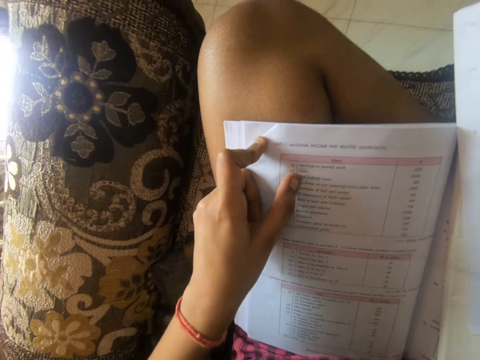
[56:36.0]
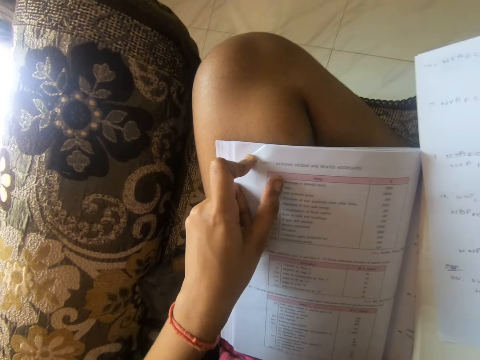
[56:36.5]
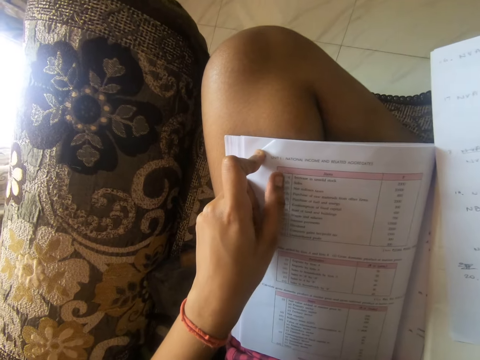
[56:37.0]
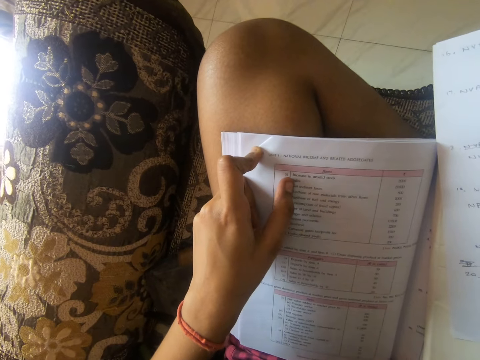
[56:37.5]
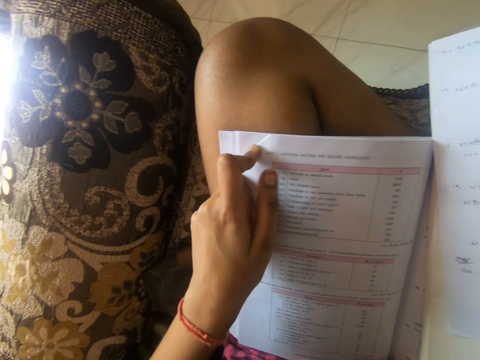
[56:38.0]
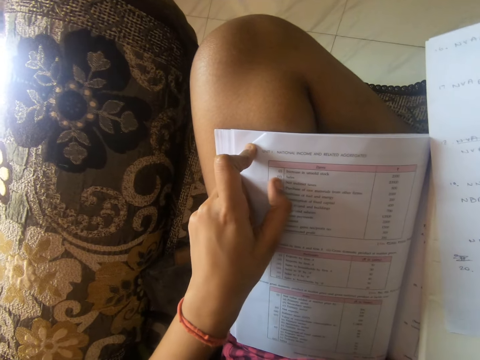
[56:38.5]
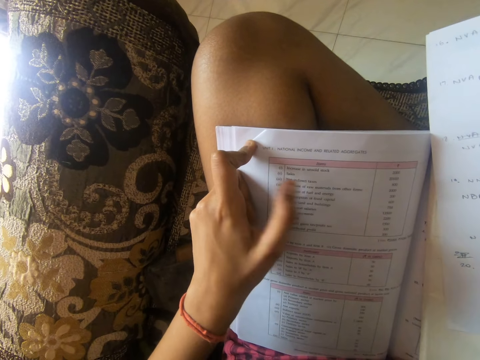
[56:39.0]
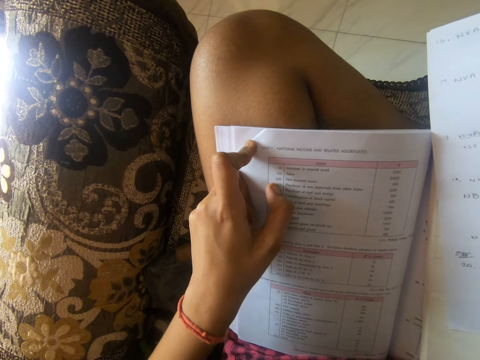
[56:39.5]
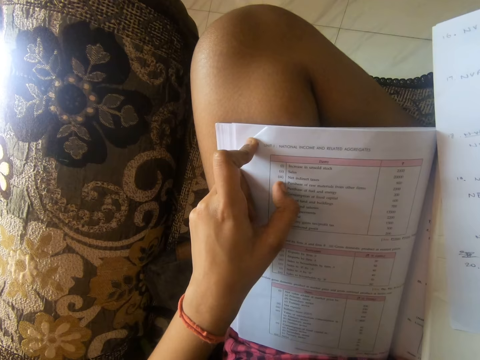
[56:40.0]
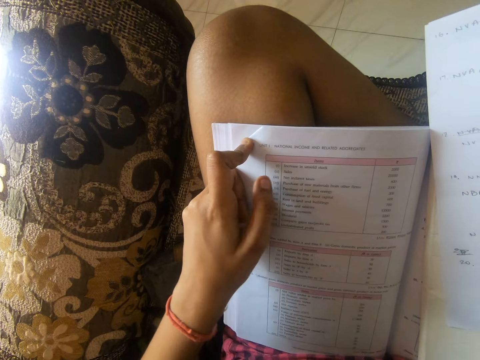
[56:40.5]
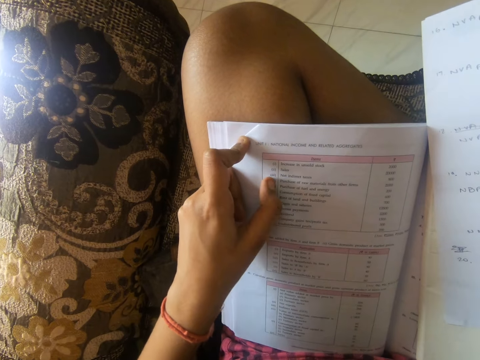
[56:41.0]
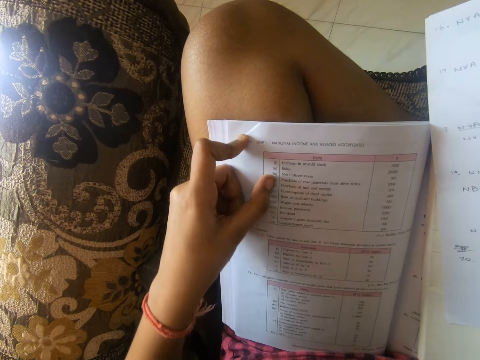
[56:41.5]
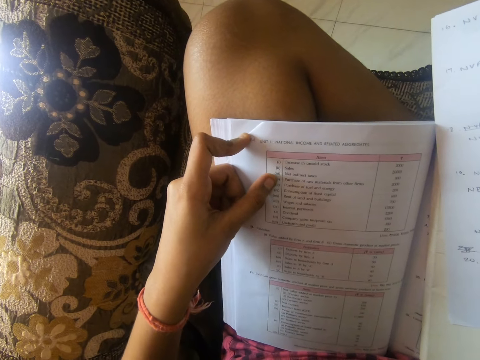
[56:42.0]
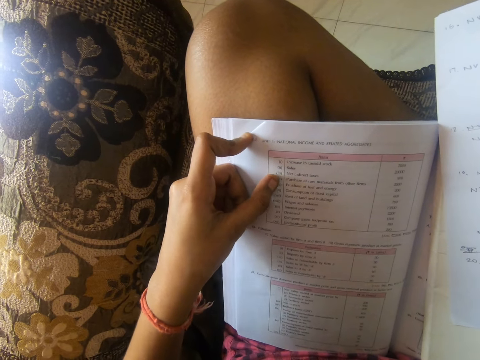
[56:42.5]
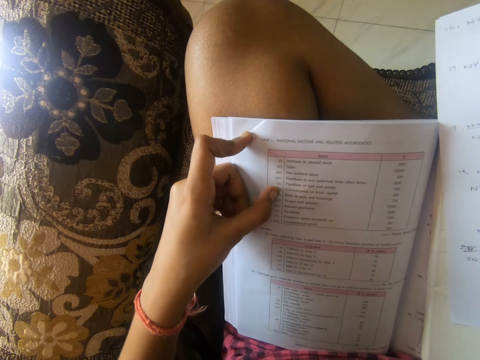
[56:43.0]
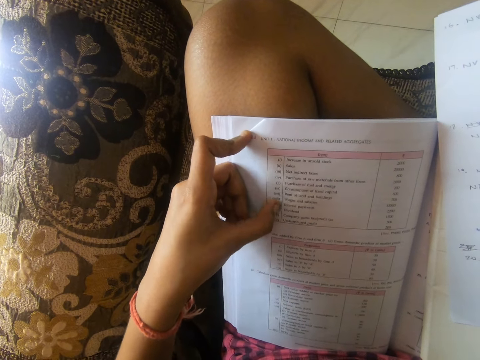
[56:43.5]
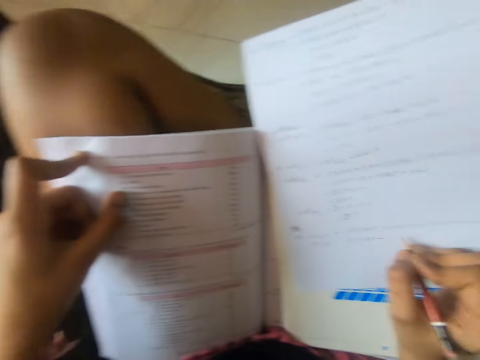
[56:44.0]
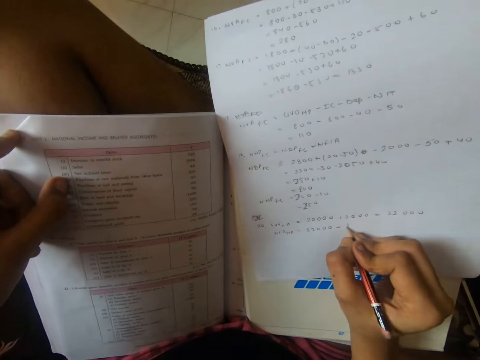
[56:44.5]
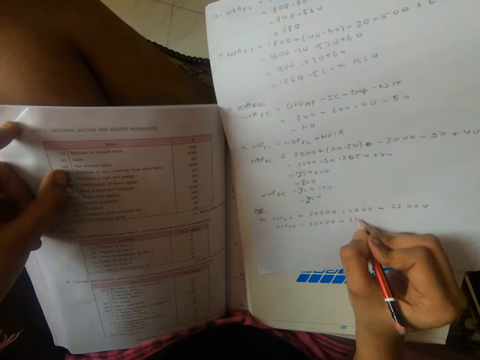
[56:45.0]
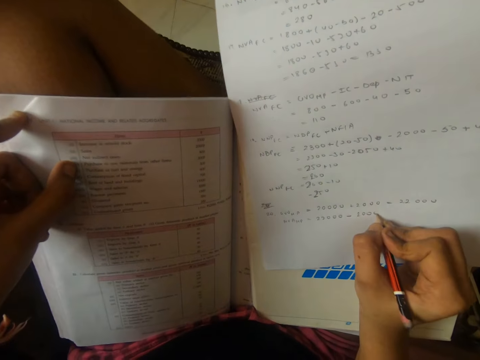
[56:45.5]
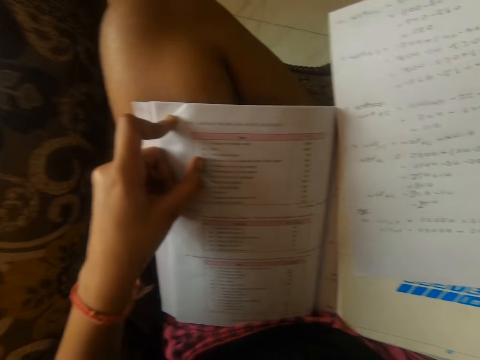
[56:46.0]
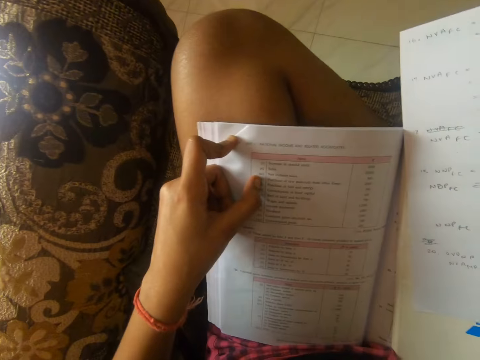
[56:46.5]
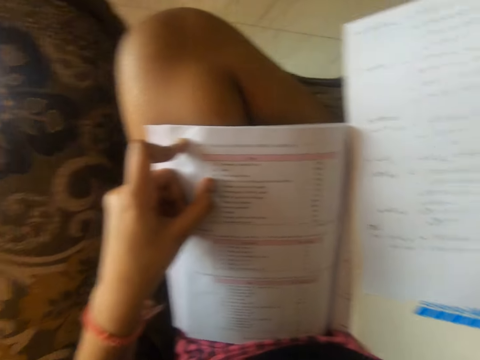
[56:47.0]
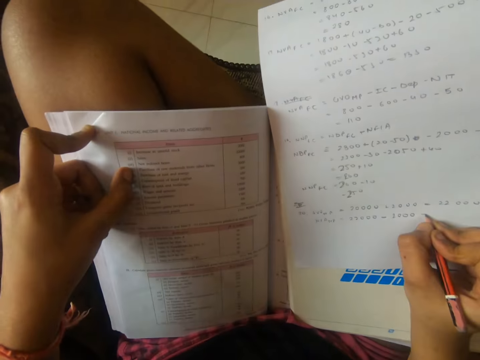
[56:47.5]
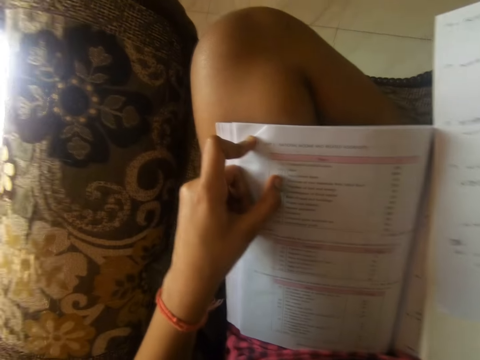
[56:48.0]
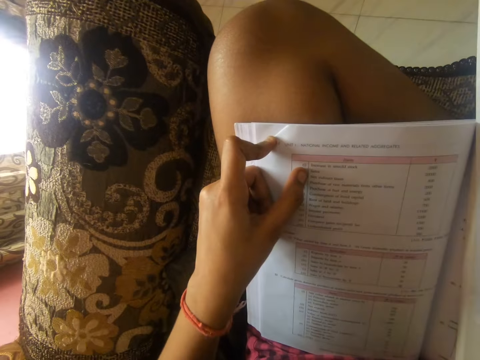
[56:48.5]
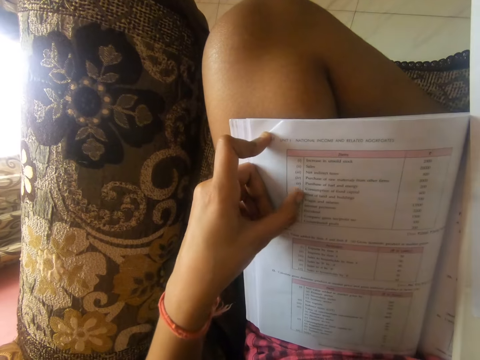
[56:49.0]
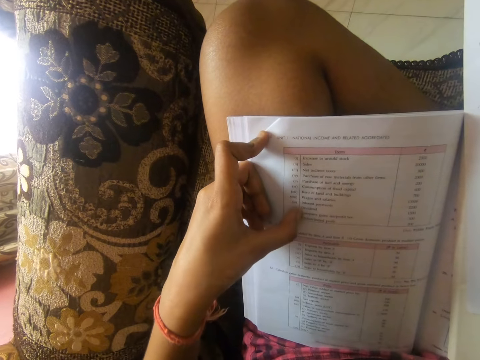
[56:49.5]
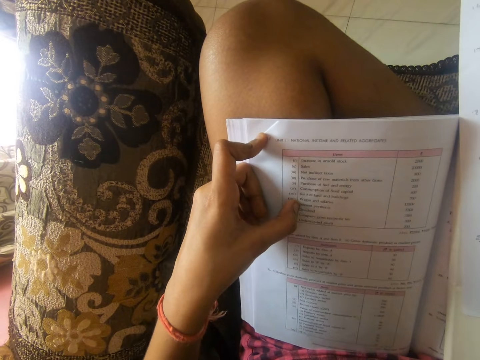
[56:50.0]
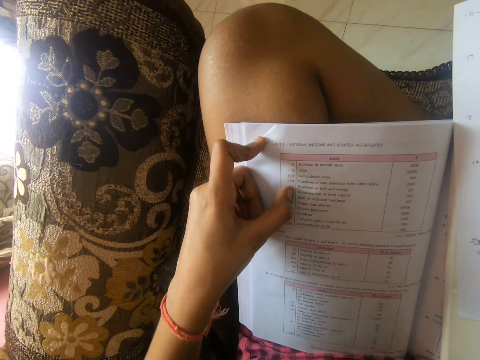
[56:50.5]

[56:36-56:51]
The camera wearer writes on the book or white plain paper with a pencil. They look around. They write on the book with the pencil. They move a finger on the book.

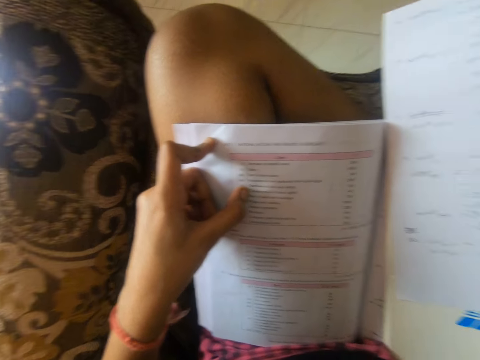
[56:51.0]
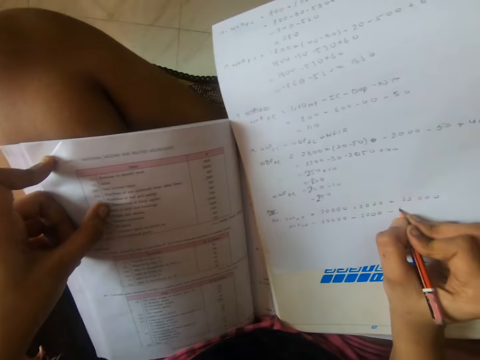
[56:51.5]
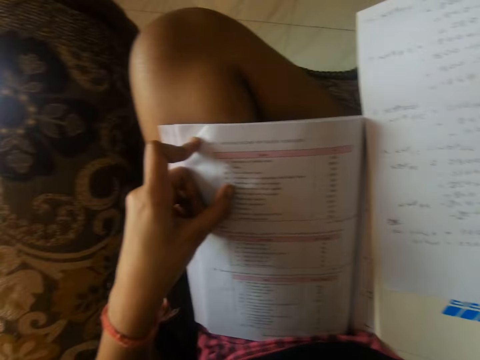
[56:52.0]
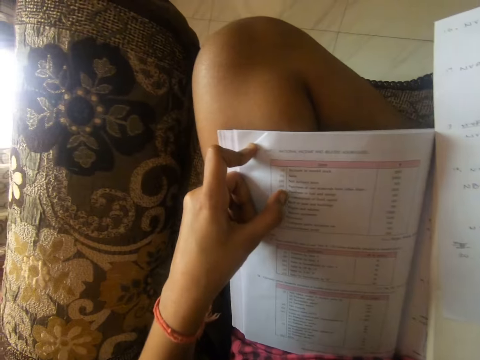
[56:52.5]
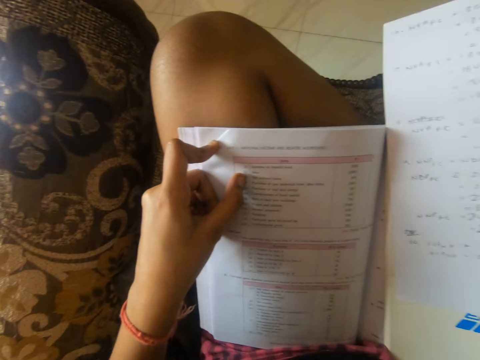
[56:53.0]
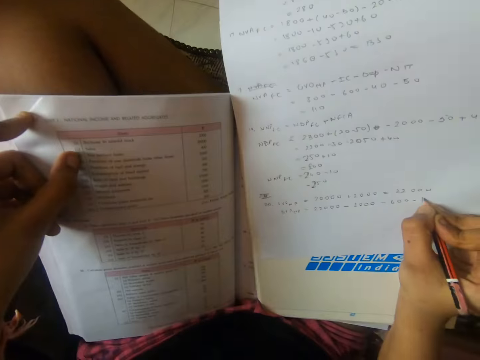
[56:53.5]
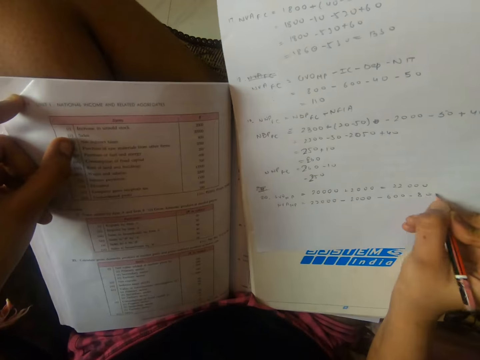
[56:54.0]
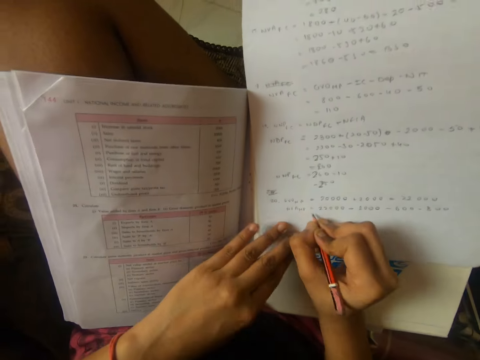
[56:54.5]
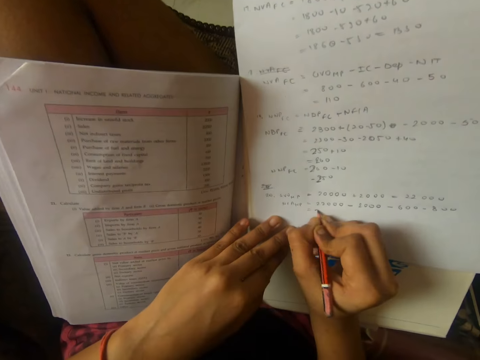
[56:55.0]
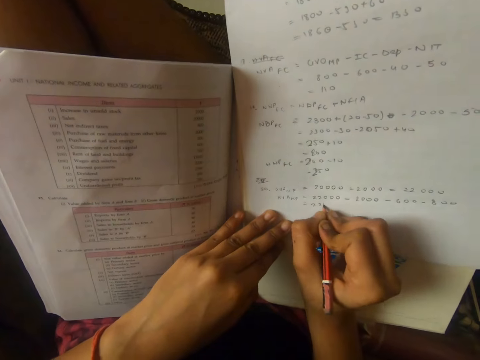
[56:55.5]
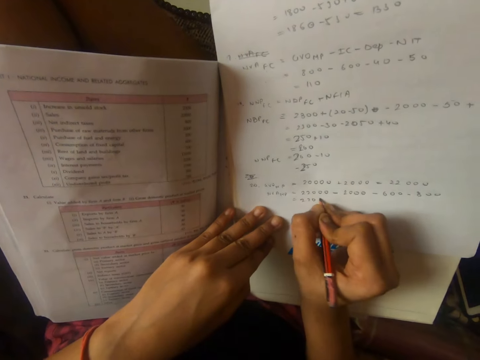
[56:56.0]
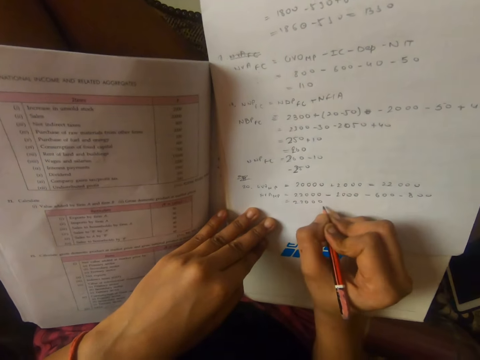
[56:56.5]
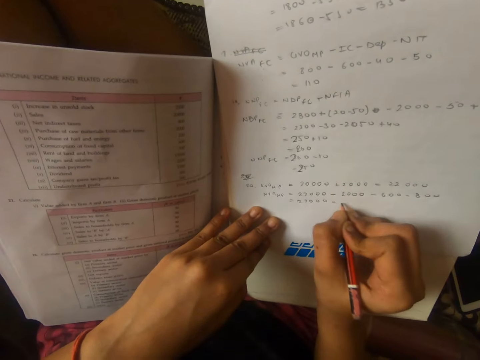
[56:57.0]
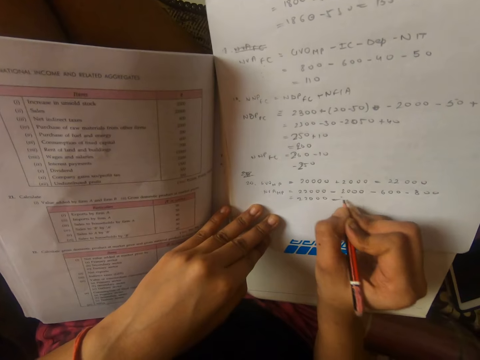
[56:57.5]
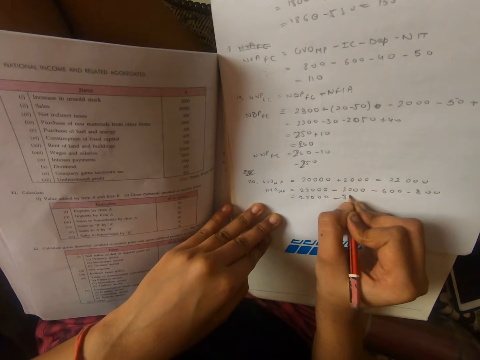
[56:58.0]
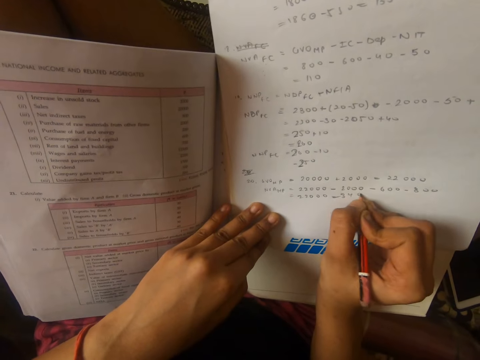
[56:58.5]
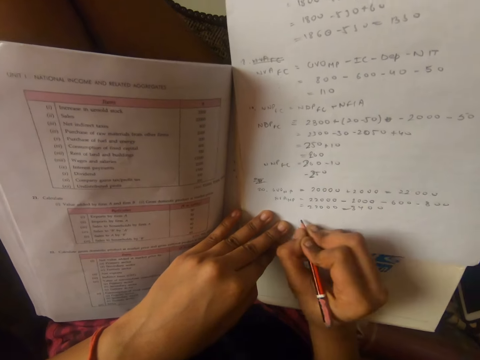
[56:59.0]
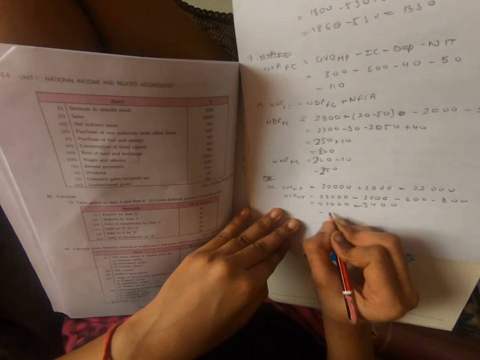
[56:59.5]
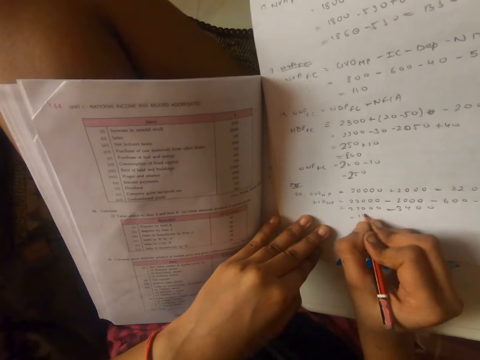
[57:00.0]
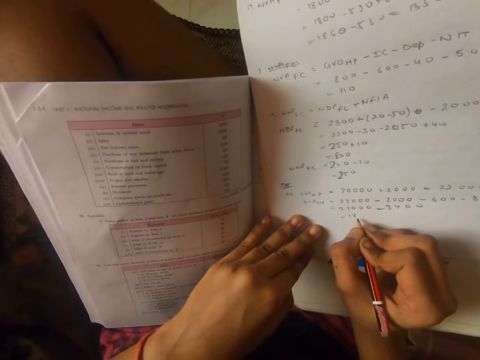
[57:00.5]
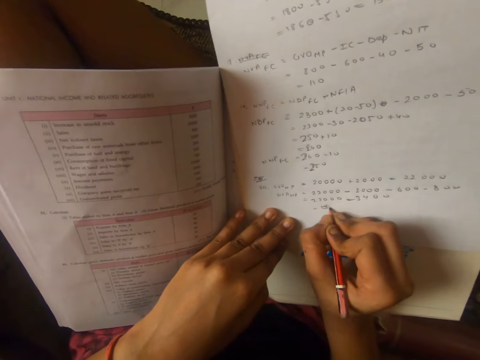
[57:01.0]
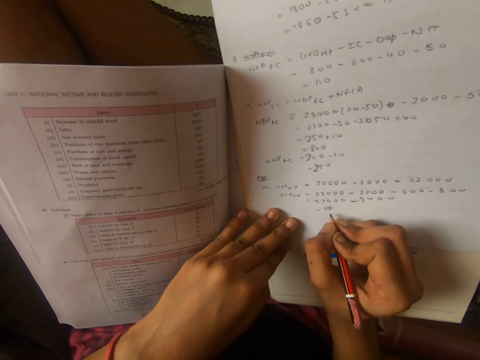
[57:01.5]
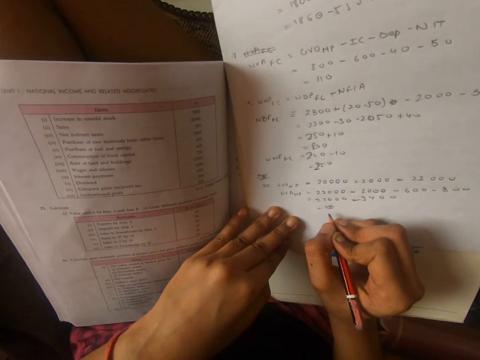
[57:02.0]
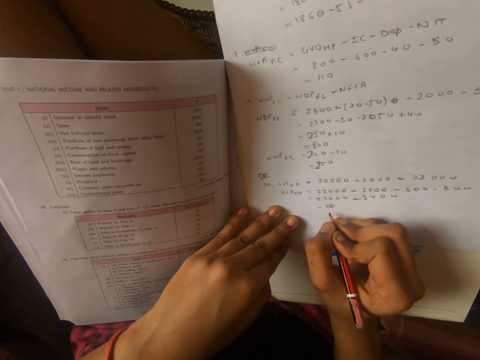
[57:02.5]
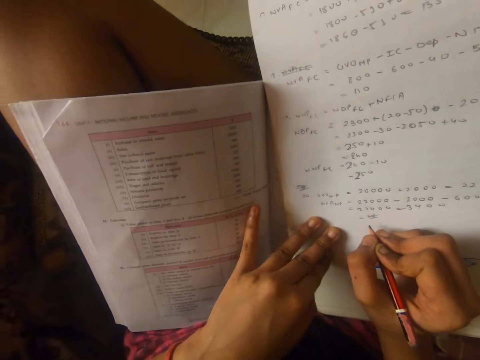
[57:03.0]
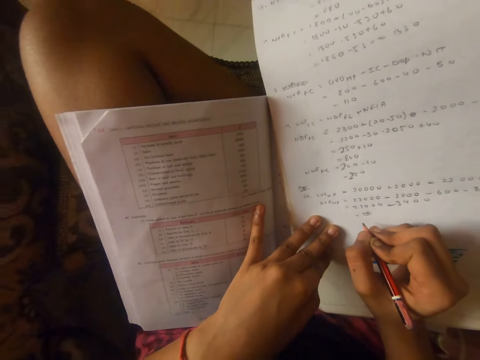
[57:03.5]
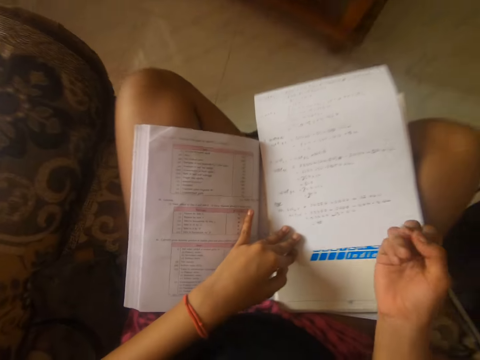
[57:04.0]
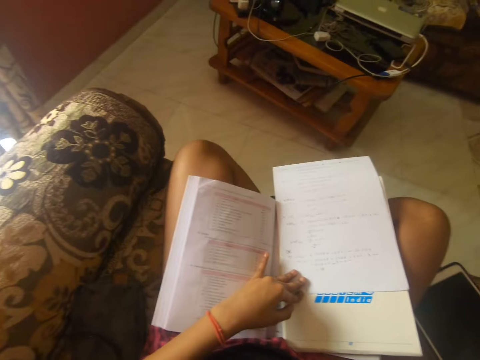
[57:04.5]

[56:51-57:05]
The camera wearer writes on the book or white plain paper with a pencil. They move a finger on the book. They write on the book with the pencil. They hold the white plain paper. They place the left hand on the book. They write on the book with the pencil. They stop writing.
